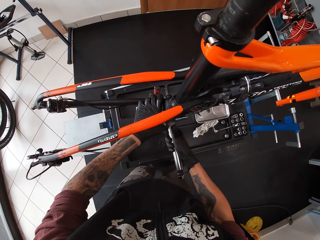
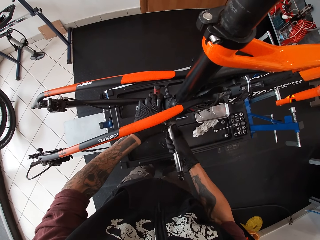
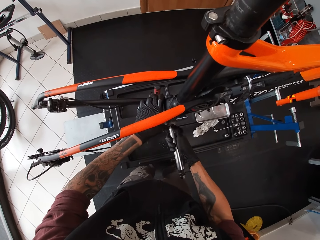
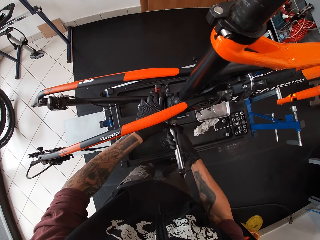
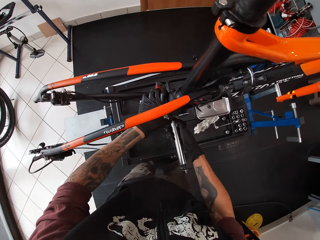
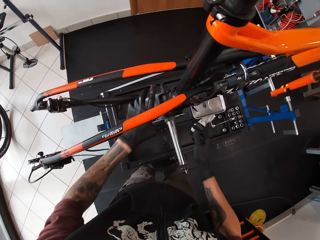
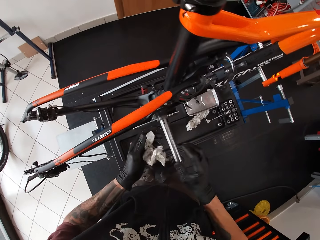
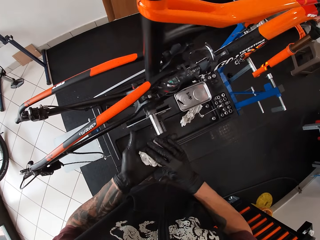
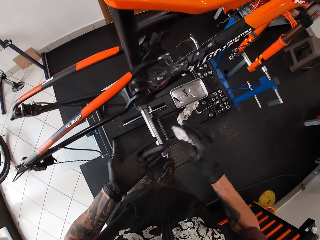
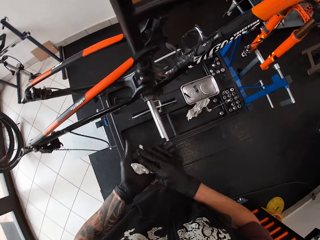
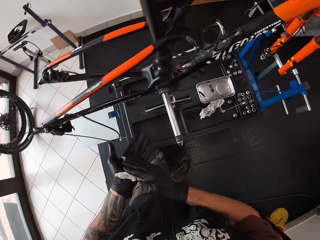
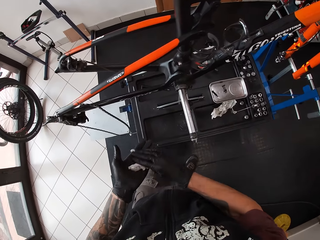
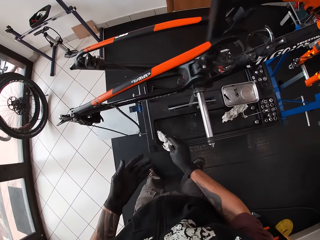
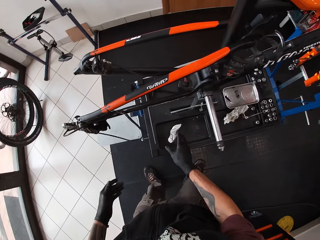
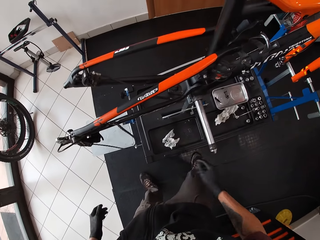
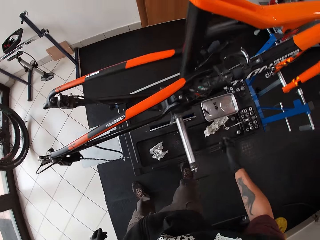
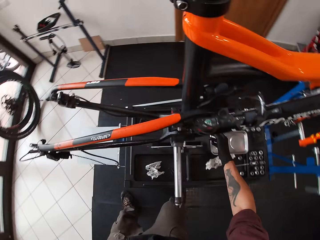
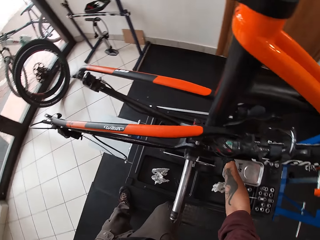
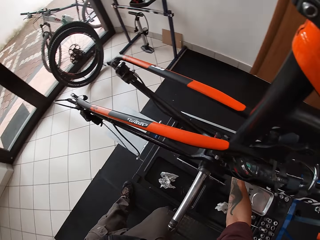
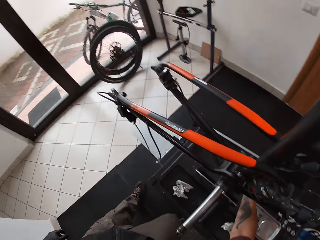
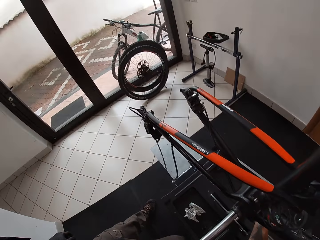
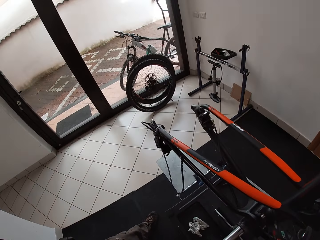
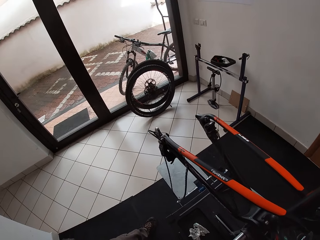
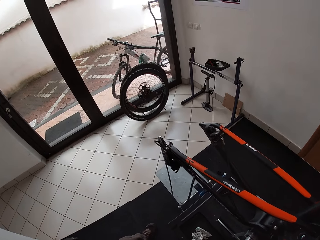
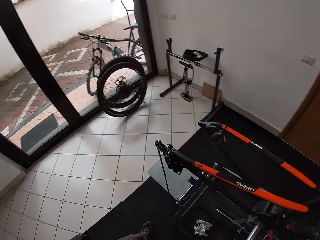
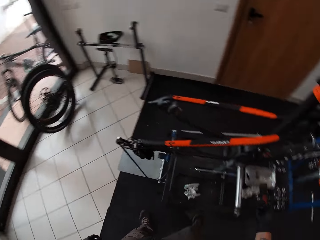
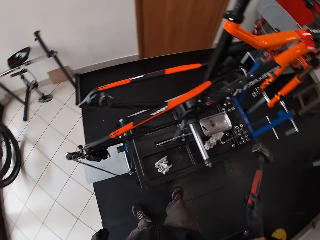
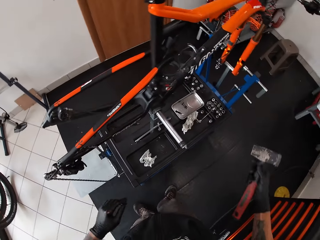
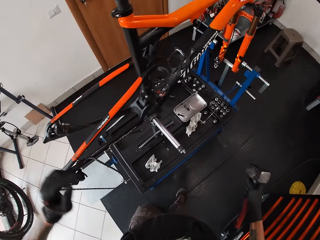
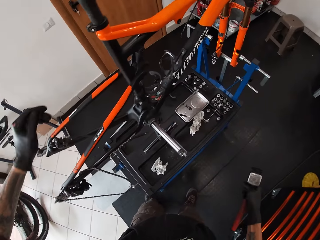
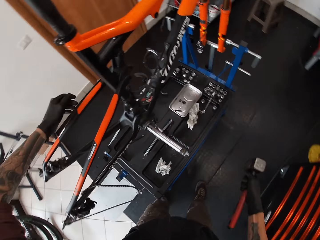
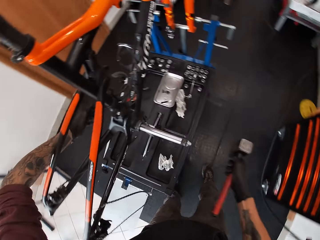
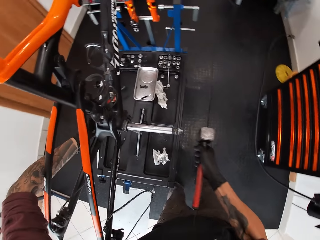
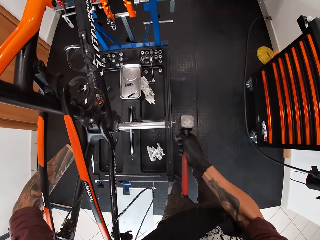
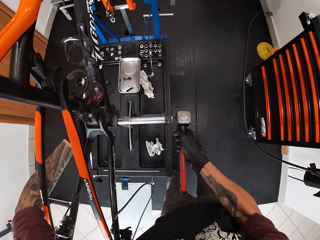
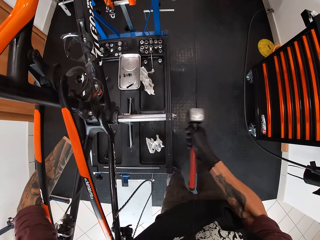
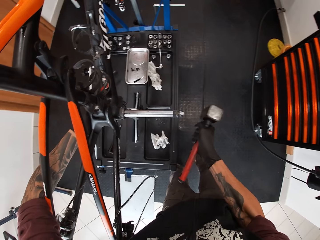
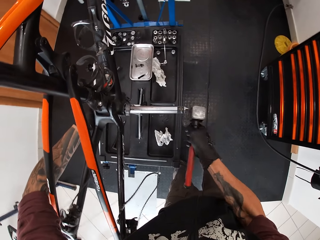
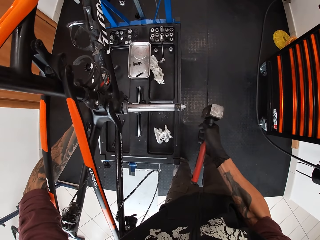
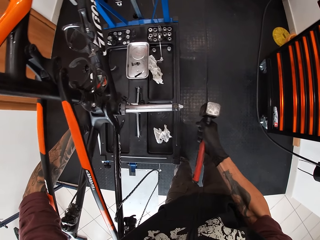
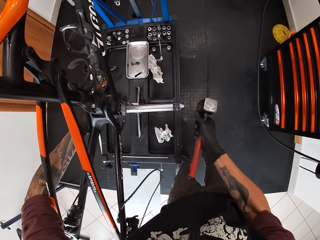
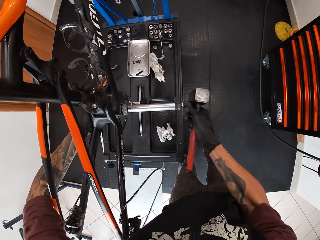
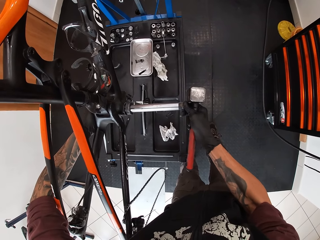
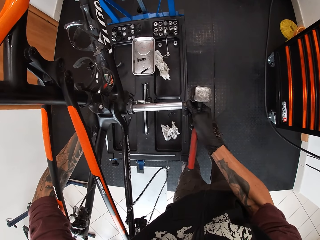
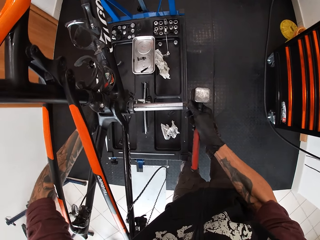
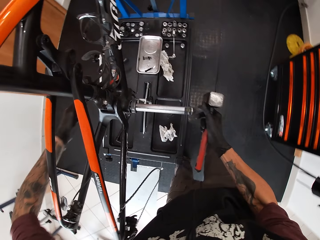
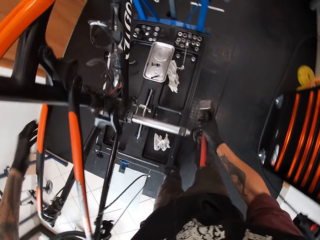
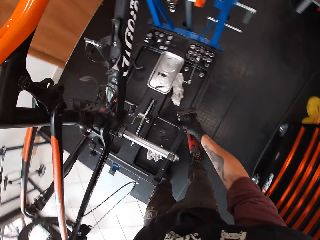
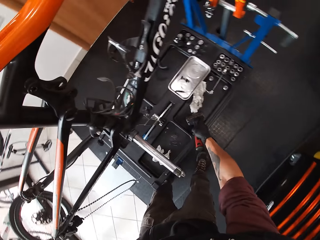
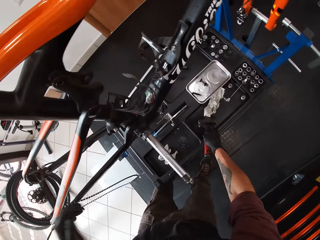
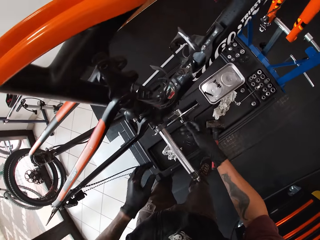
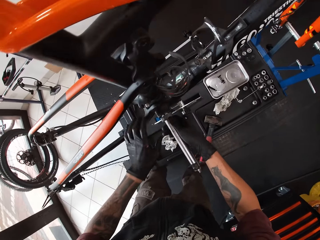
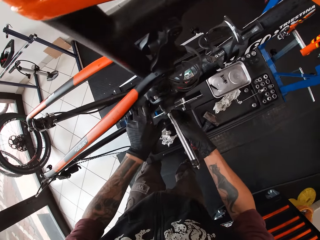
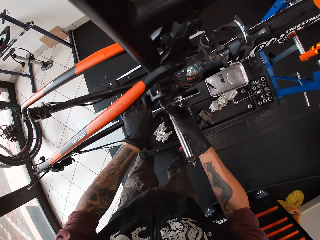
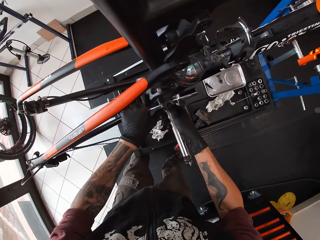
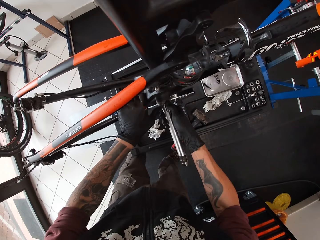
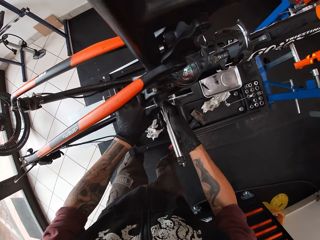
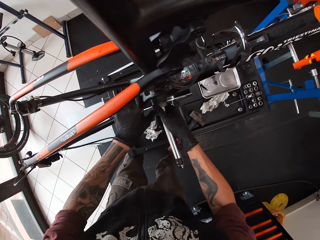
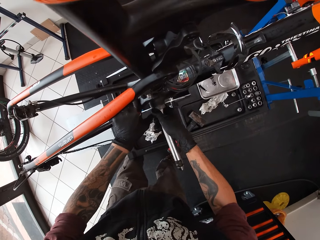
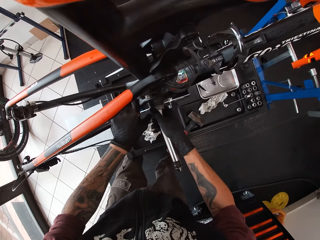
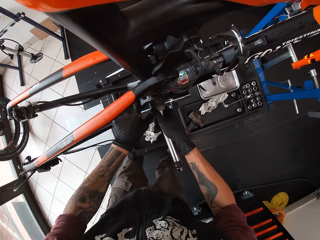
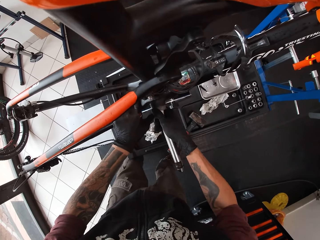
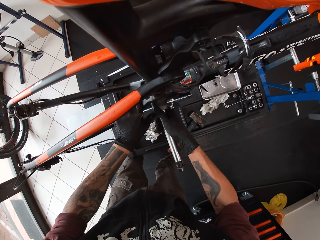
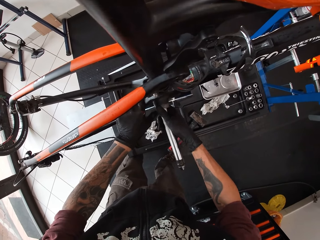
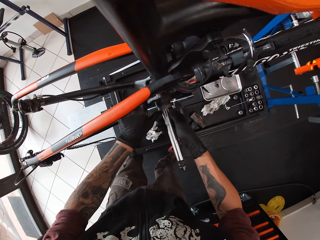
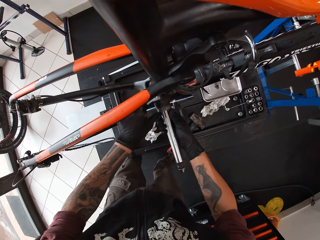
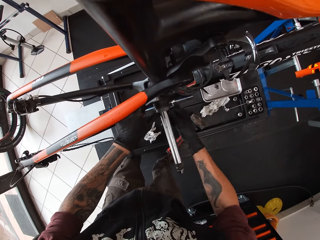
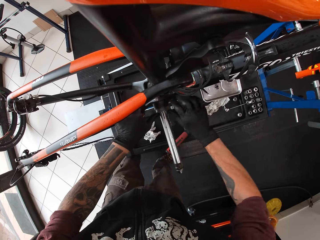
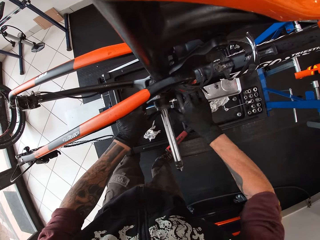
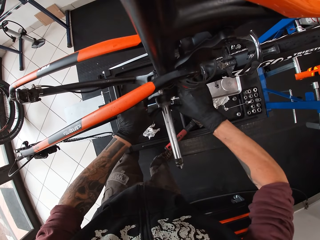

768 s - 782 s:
The camera wearer wipes his gloved hands with the tissue paper. He drops the tissue paper on the work bench with his right hand. He picks up the hammer from the work bench with his right hand. He hits the metal rod with the hammer in his right hand. He drops the hammer on the work bench with his right hand. He adjusts the metal rod with both his hands. He squeezes the iron rod inside the bicycle hole.

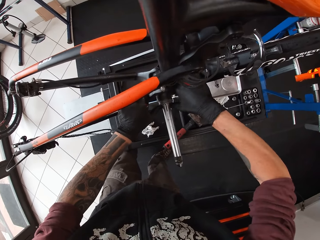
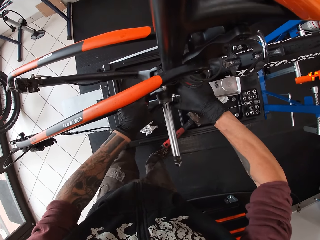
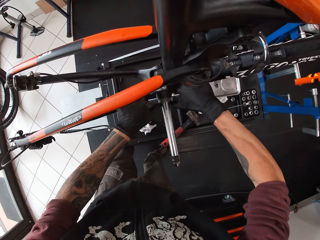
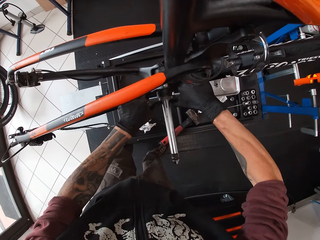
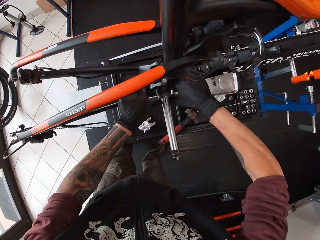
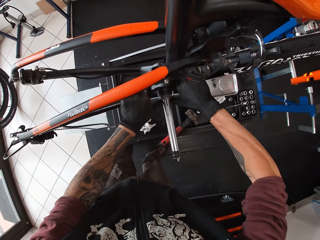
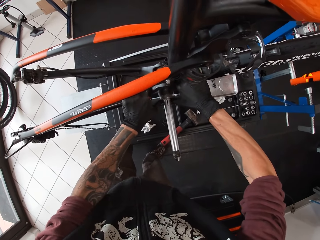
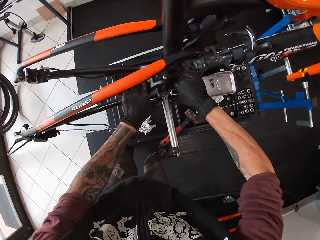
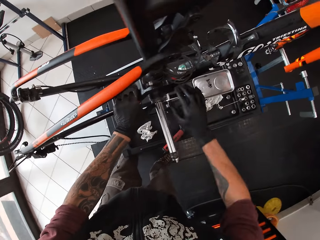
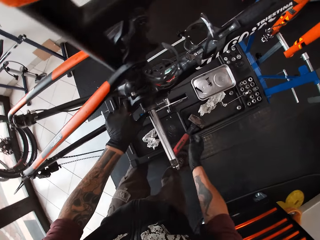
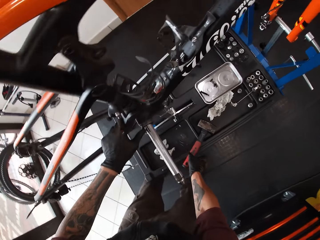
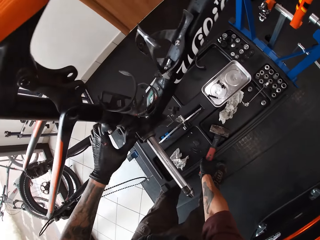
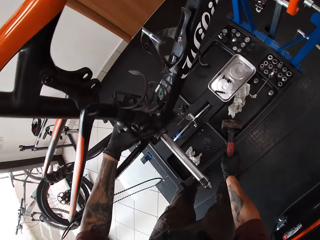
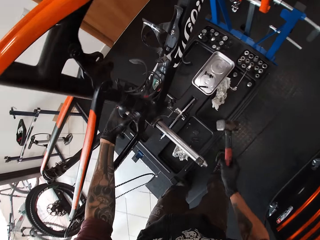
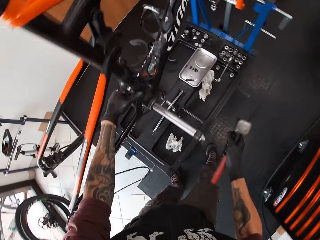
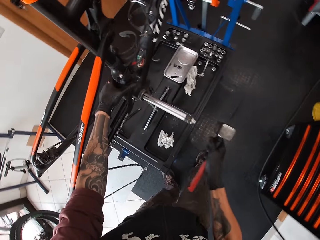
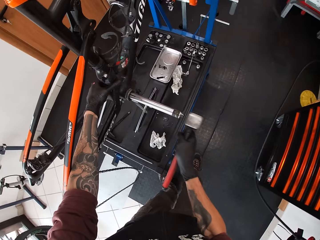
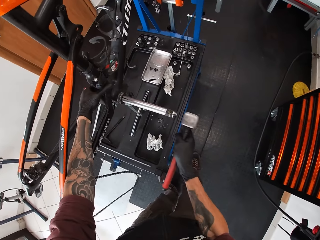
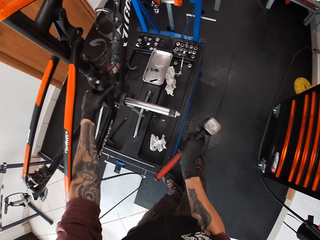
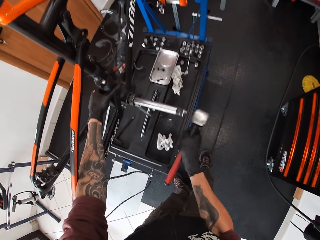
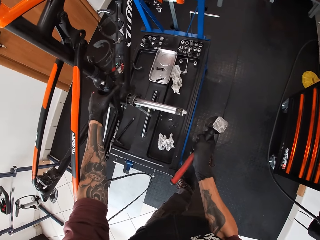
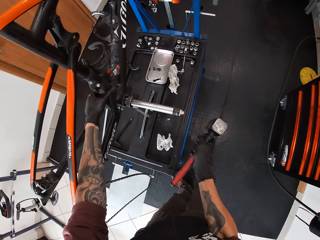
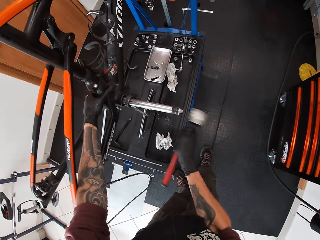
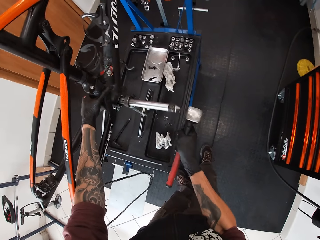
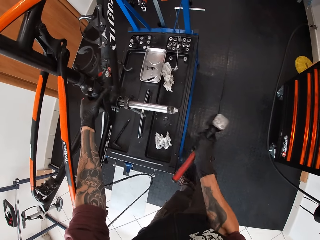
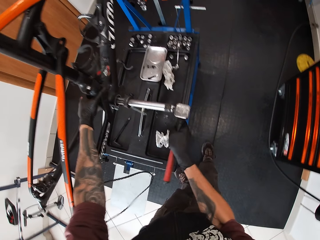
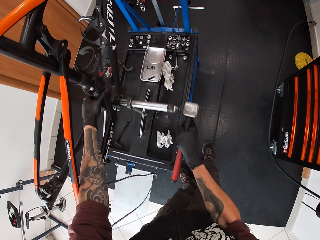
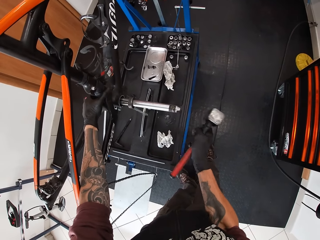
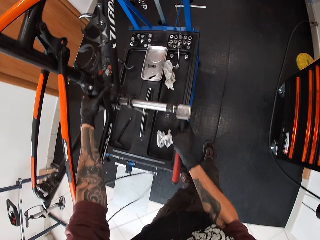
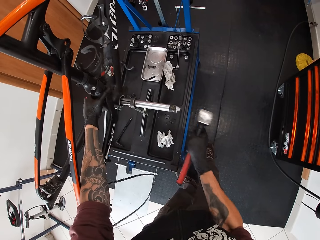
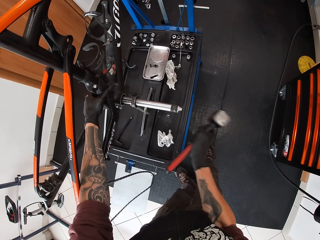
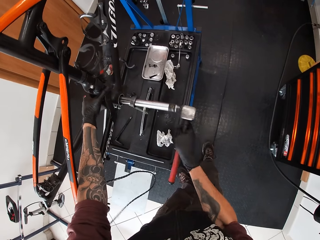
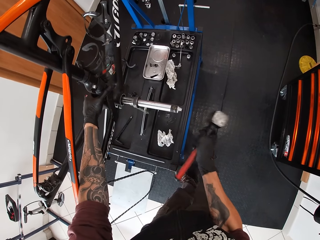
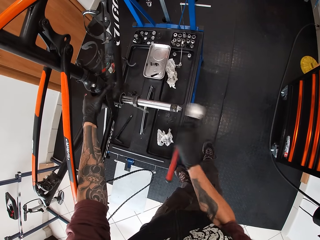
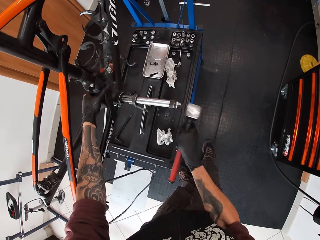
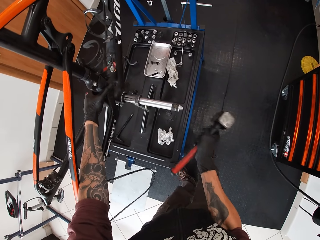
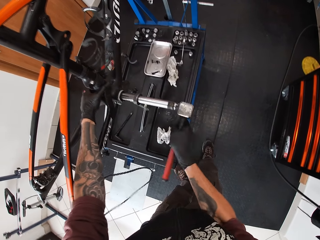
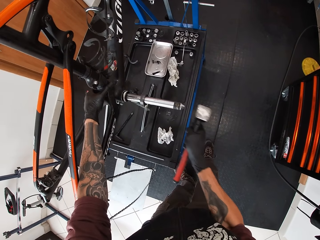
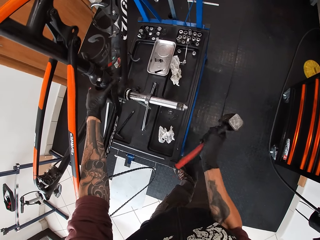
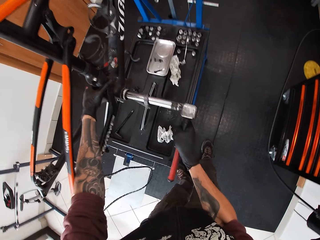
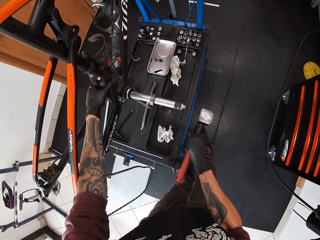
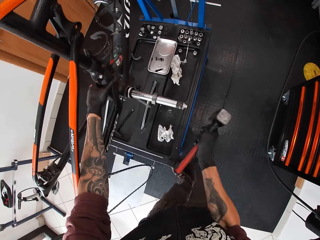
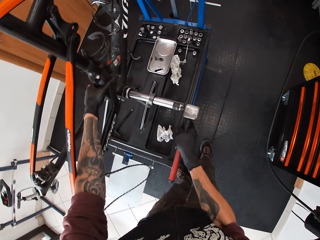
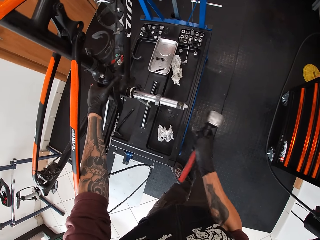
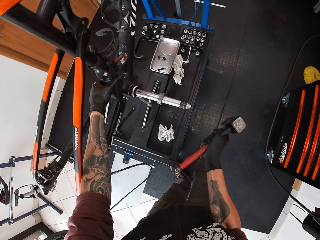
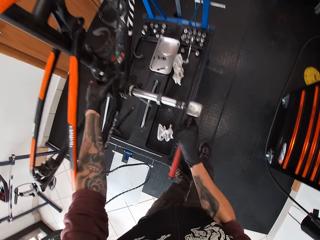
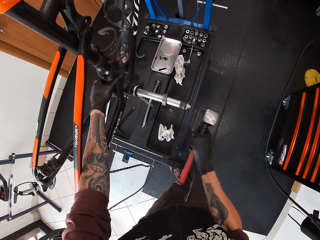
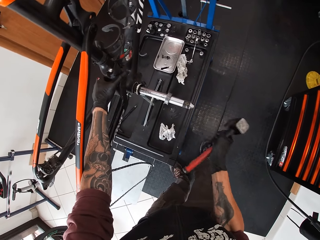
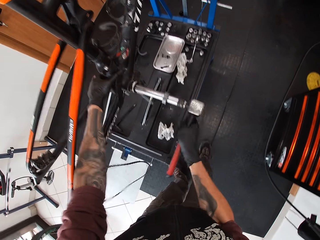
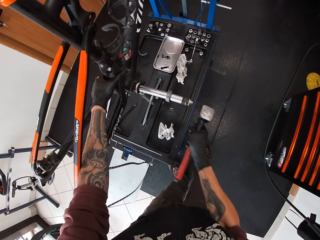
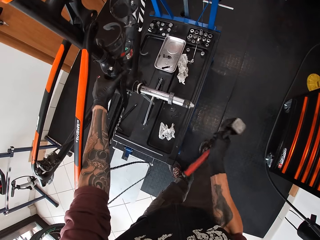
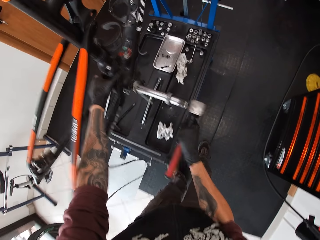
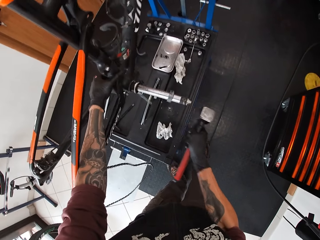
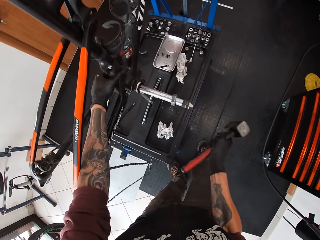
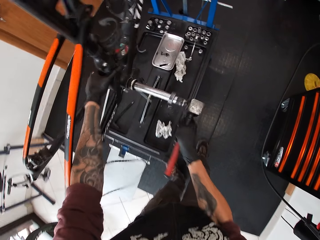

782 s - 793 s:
The camera wearer picks up the hammer from the work bench with his right hand. He hits the metal rod with the hammer in his right hand.
